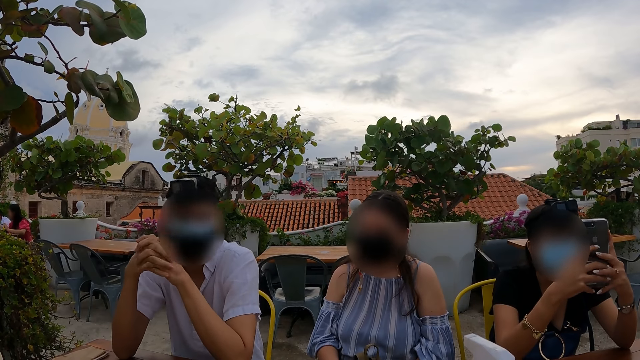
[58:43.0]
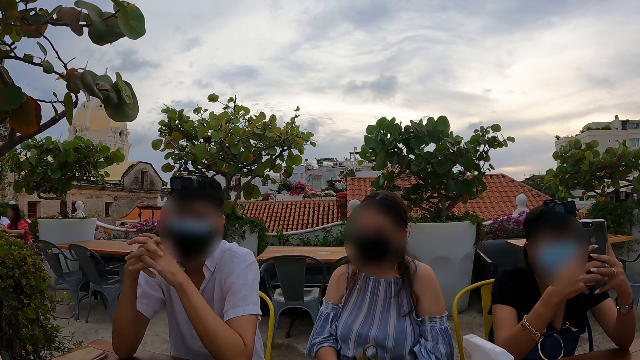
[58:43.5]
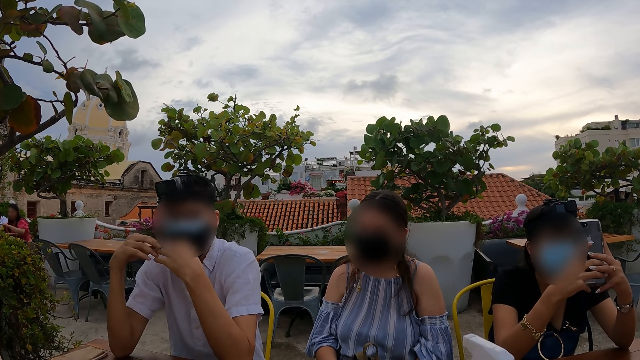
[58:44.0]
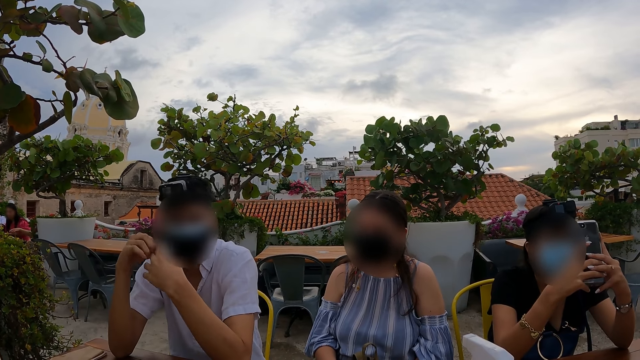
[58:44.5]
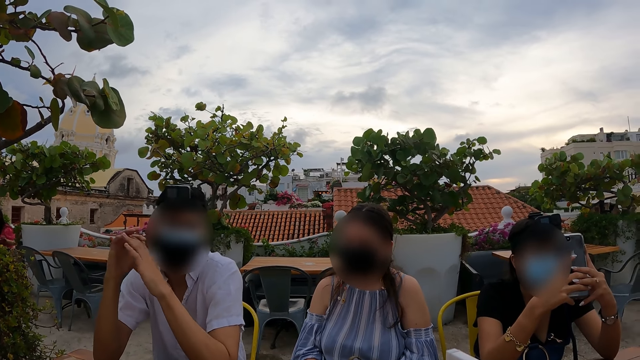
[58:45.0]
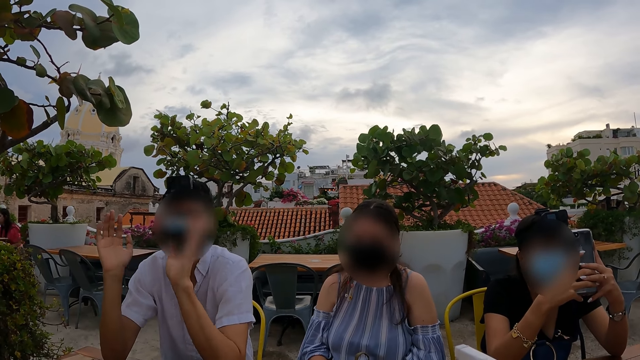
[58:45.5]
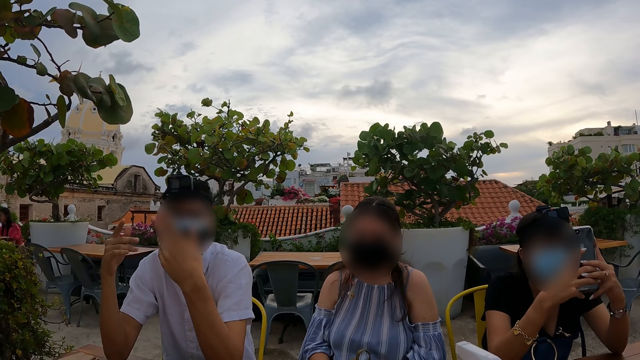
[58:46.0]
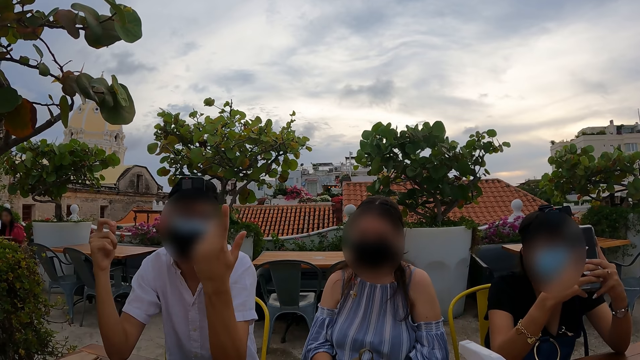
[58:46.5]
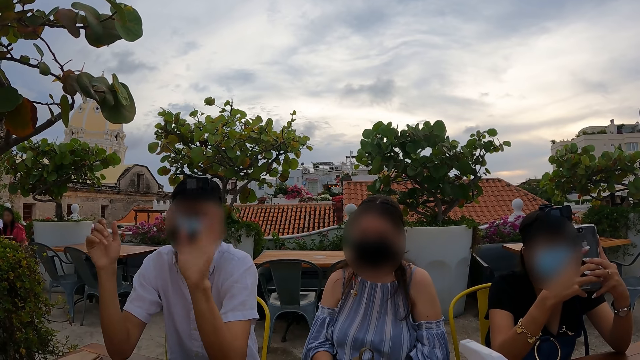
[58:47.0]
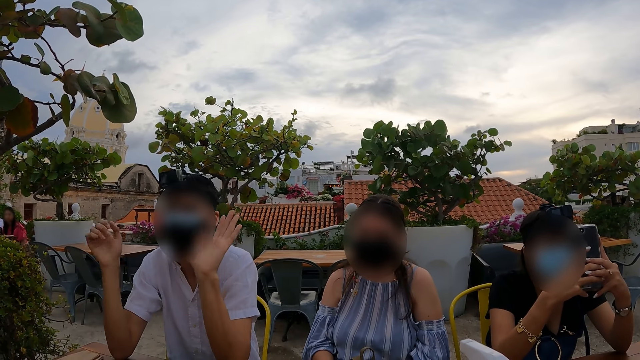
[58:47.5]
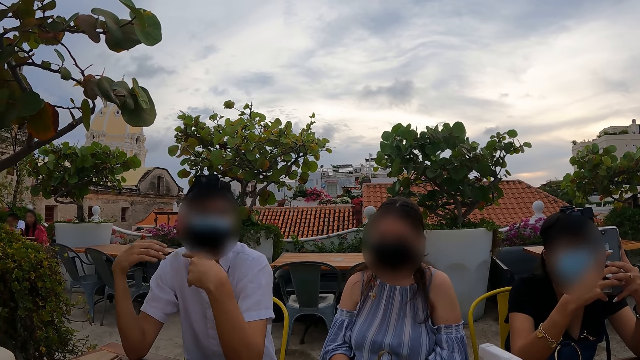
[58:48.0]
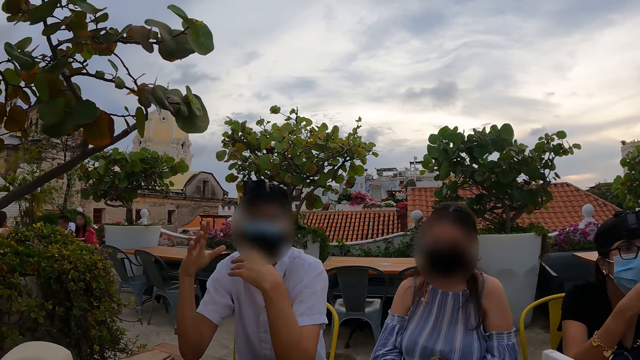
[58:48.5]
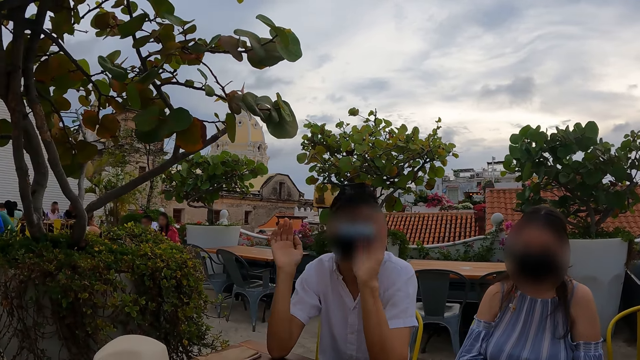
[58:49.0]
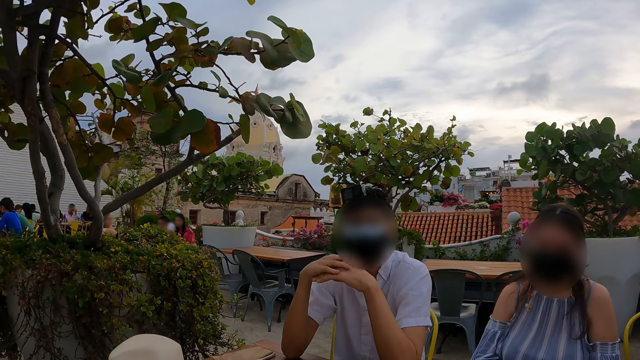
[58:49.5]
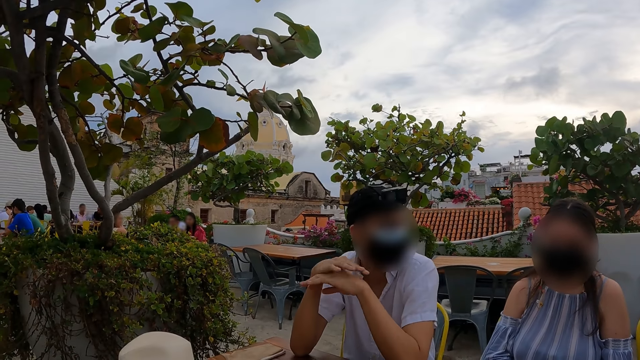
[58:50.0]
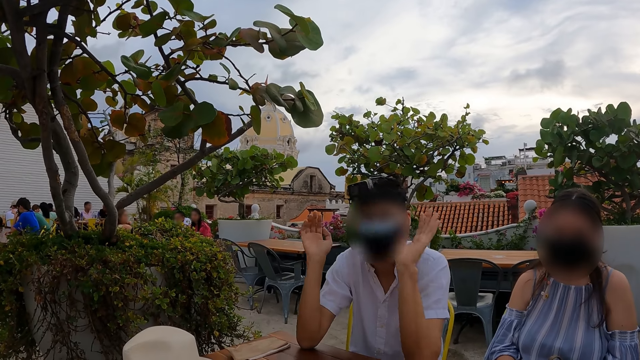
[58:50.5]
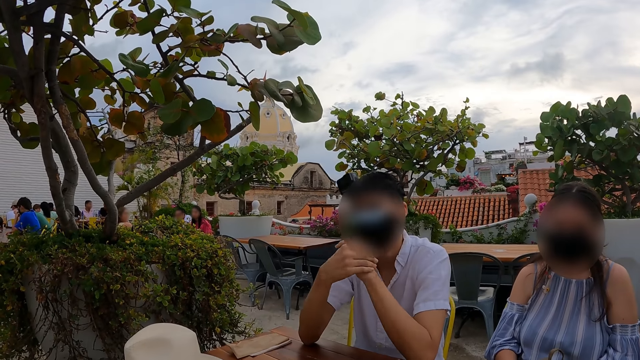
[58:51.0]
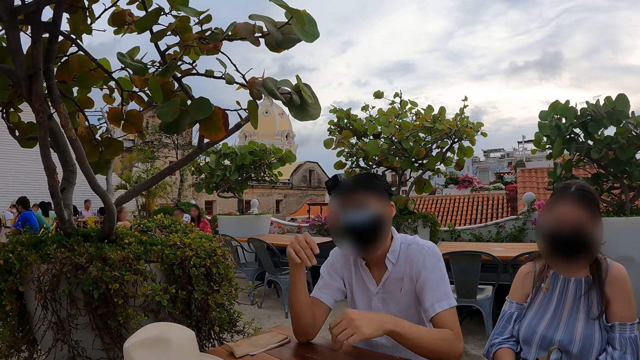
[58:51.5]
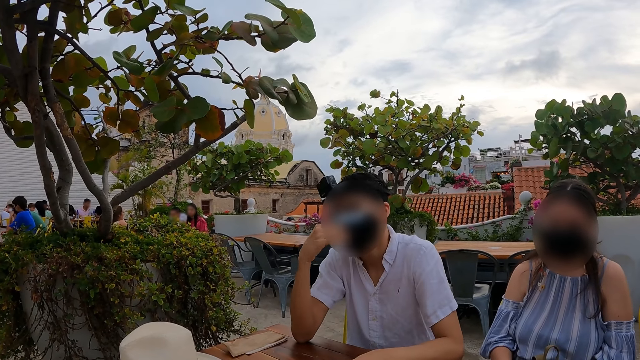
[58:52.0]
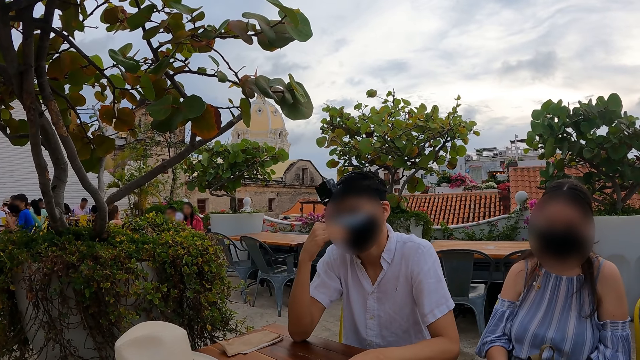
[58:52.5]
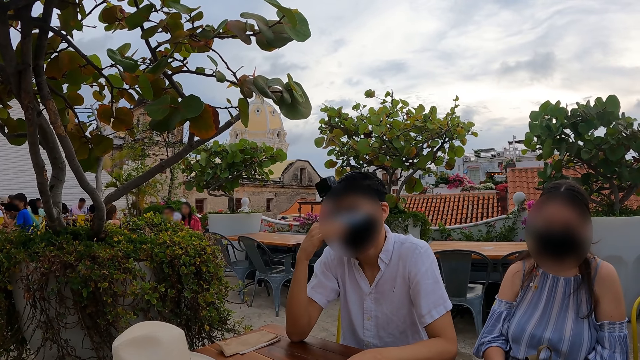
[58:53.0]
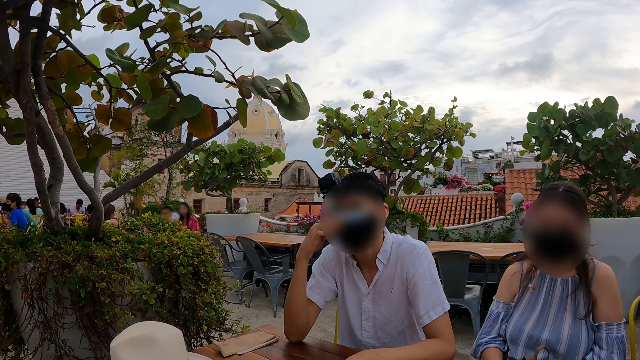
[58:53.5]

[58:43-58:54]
The camera wearer looks around.

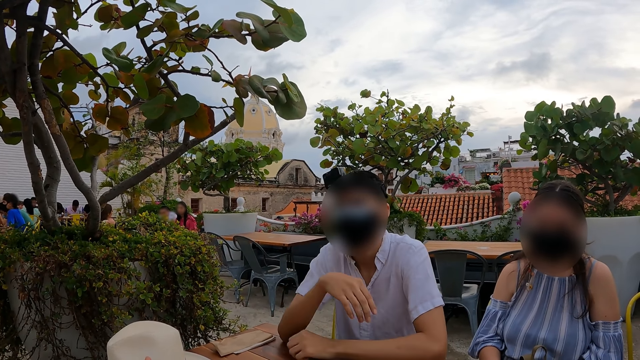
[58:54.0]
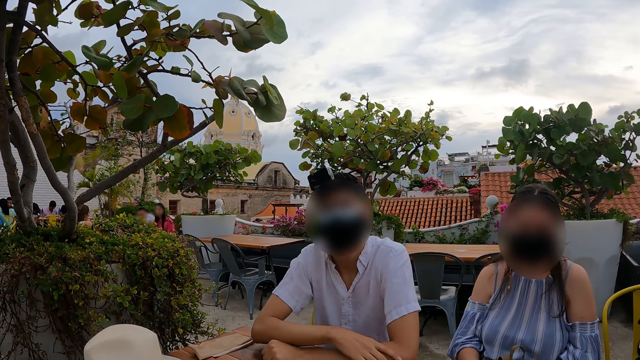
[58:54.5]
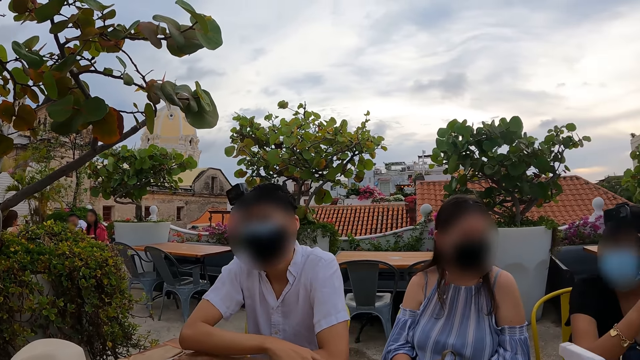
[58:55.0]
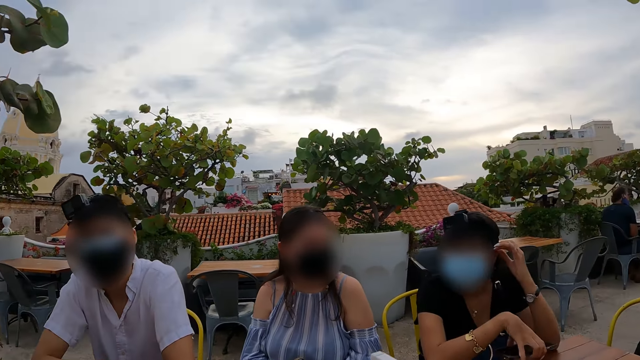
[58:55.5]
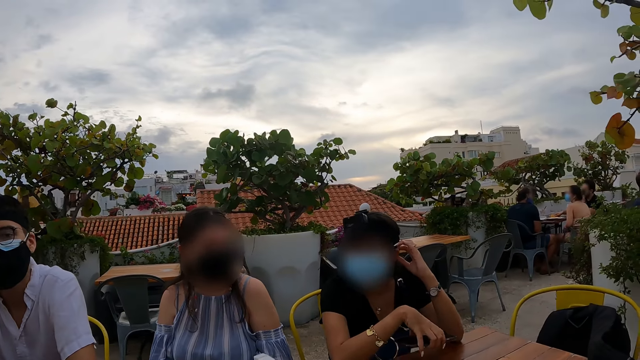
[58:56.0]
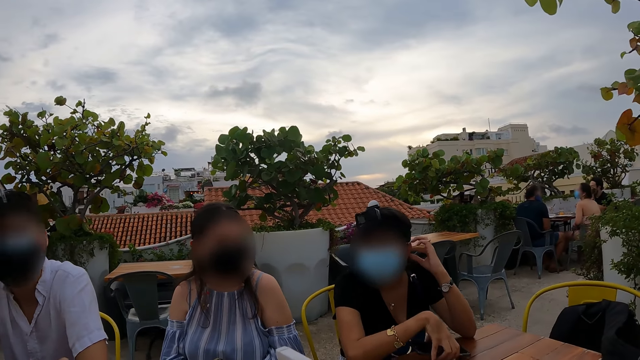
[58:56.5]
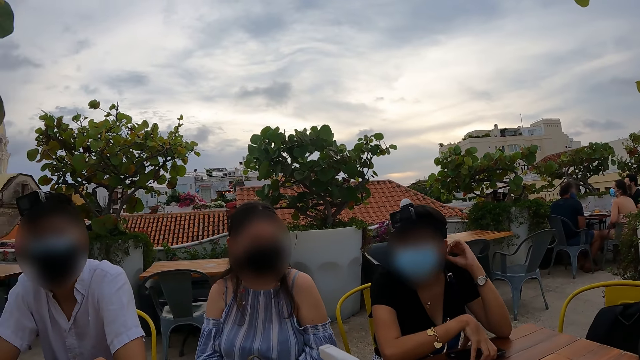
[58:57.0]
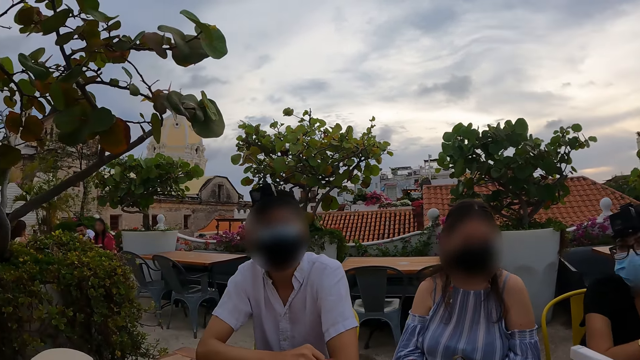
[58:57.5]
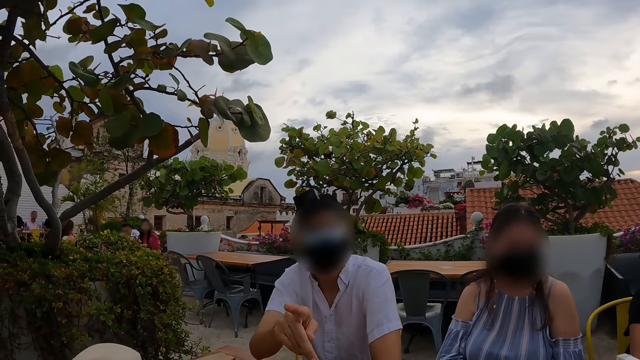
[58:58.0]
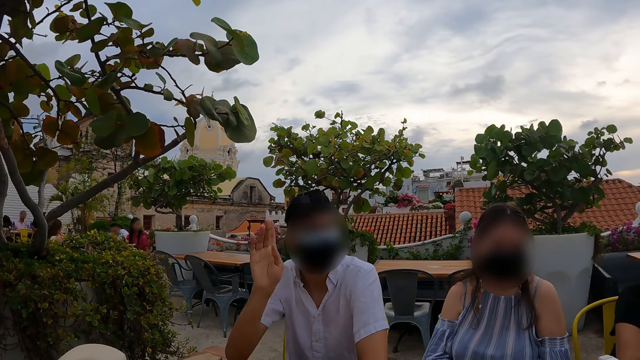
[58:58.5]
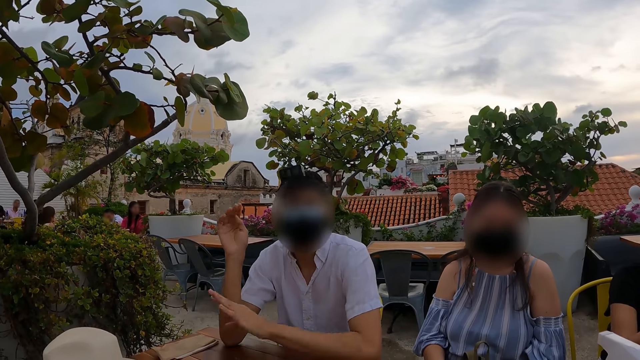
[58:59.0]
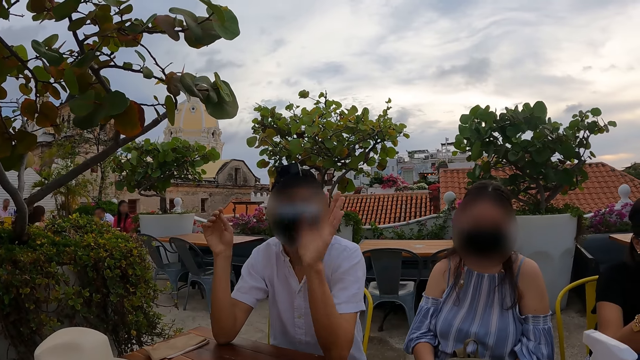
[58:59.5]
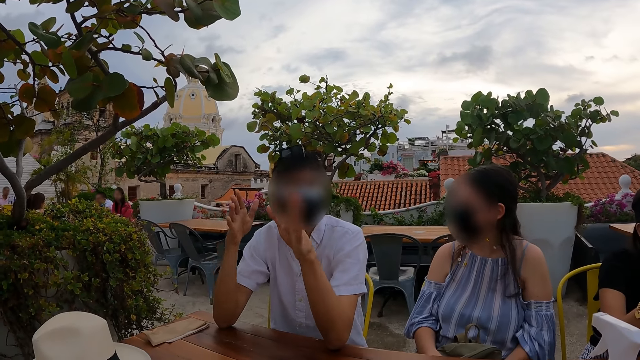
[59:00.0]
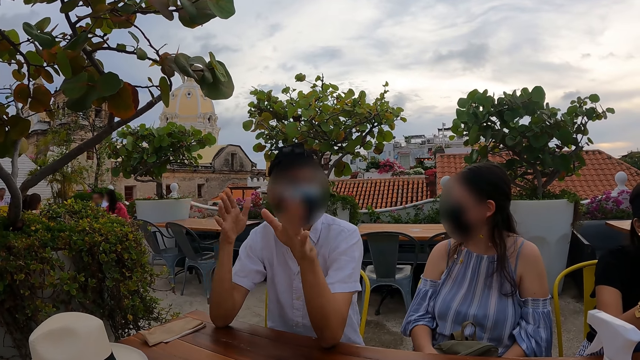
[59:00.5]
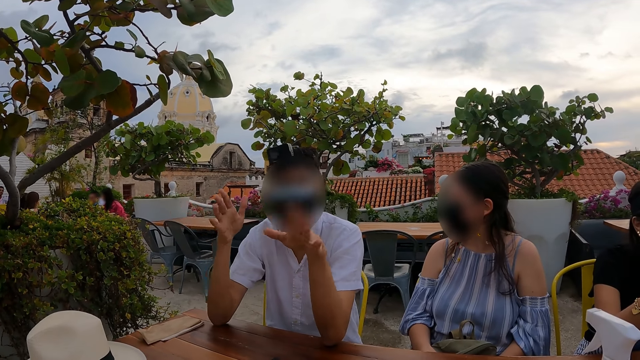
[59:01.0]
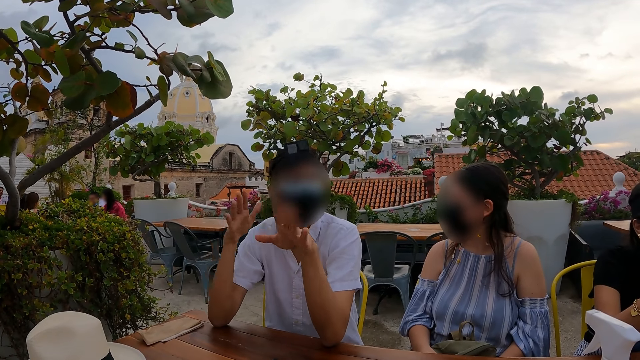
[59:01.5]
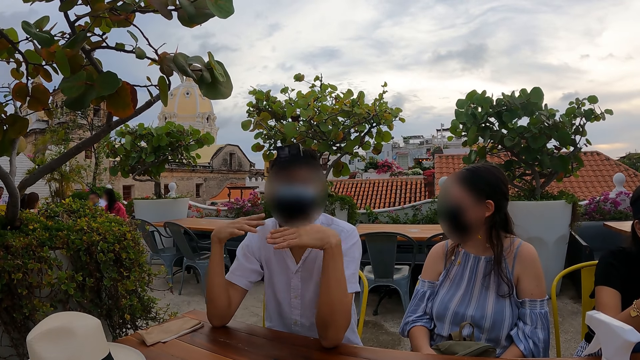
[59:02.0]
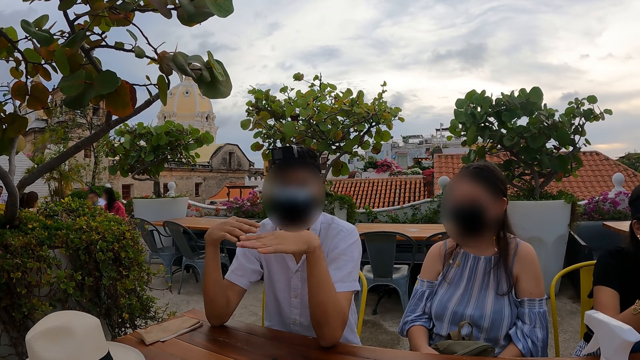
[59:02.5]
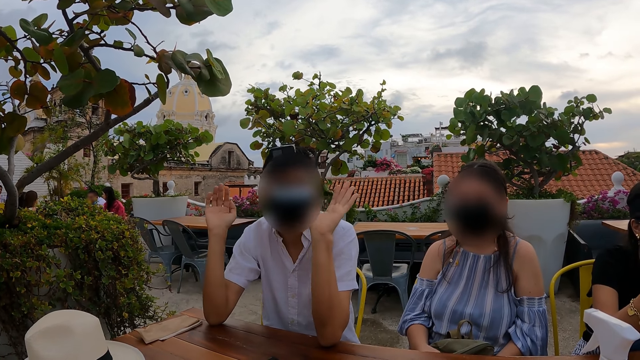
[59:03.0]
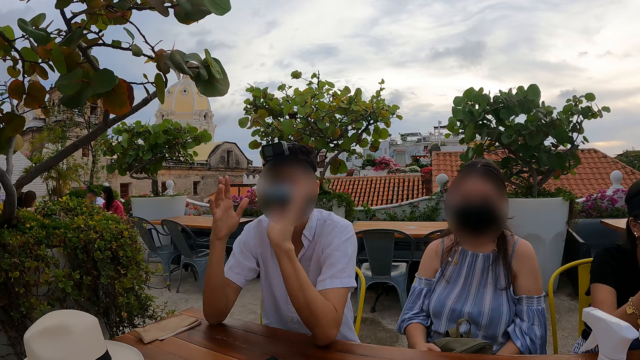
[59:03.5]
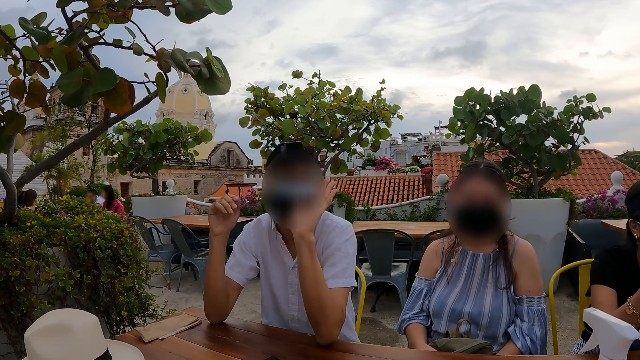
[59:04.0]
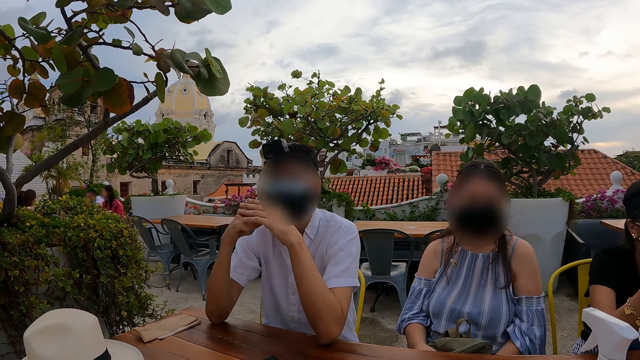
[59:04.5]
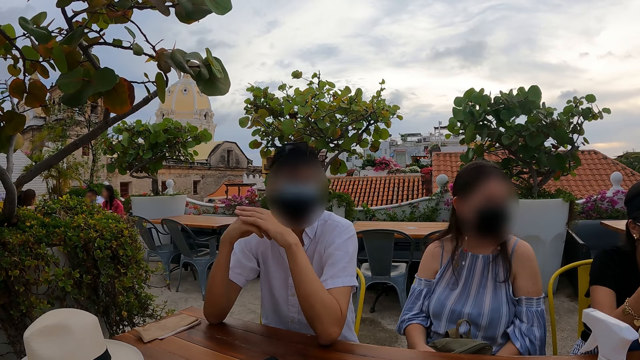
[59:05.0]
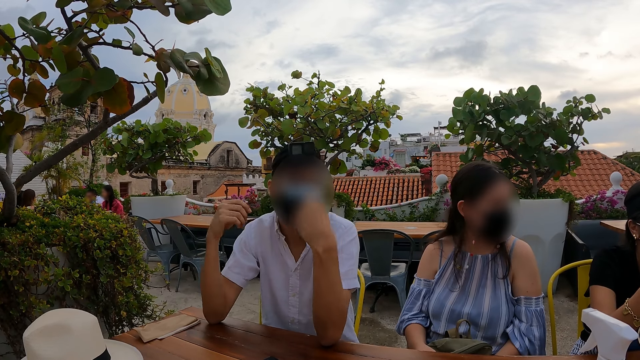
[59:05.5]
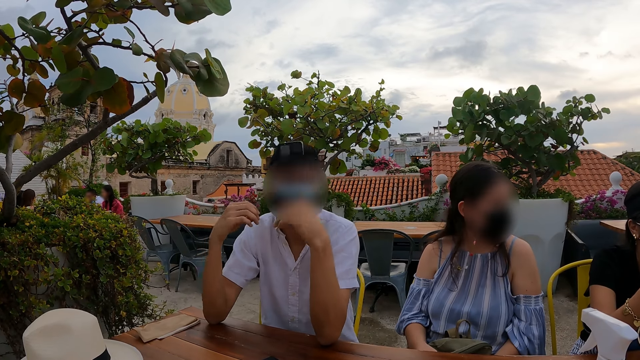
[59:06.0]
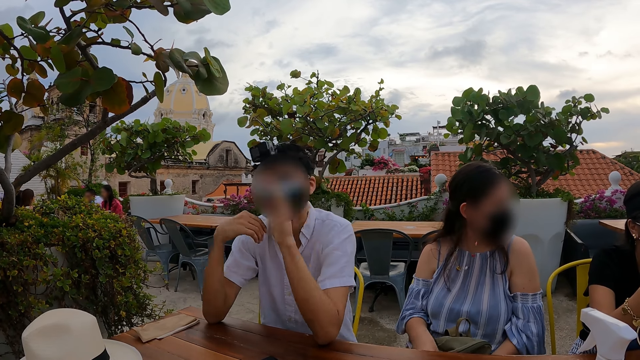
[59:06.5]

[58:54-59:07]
The camera wearer interacts with people. They look around. They interact with people. They look around.
